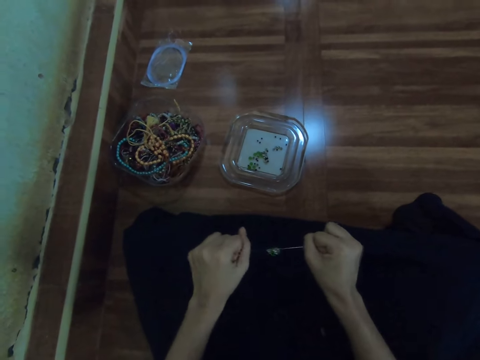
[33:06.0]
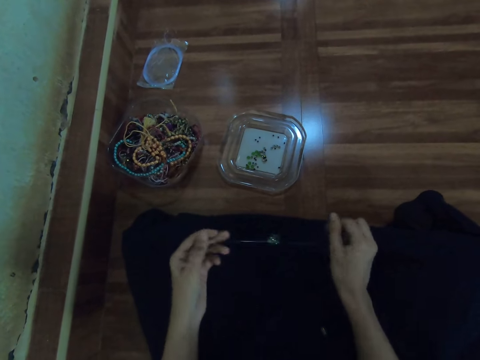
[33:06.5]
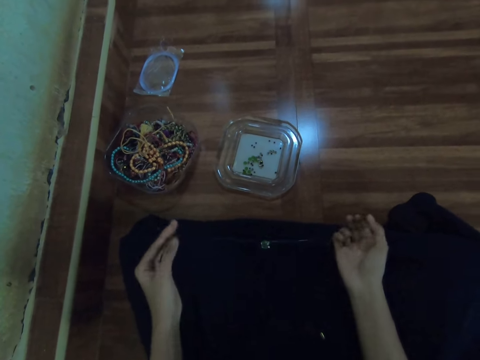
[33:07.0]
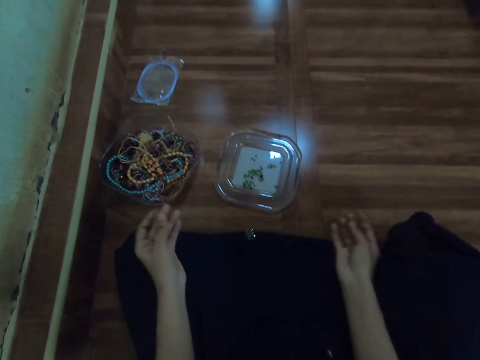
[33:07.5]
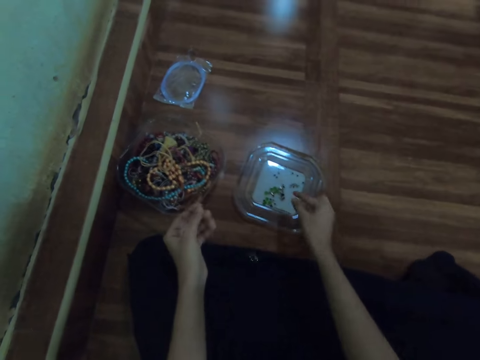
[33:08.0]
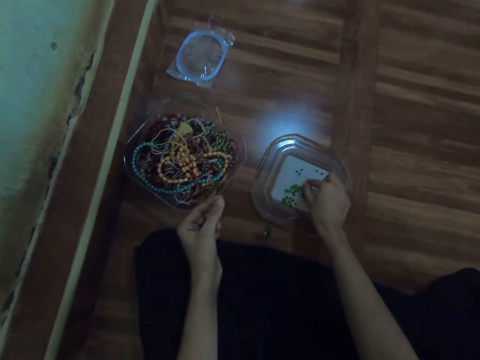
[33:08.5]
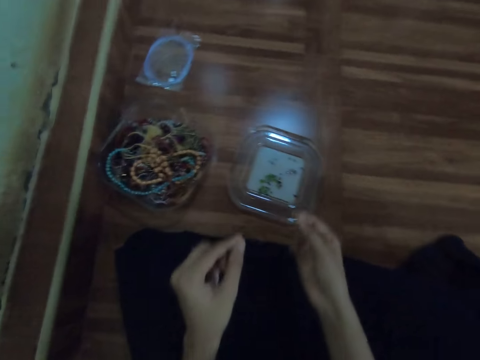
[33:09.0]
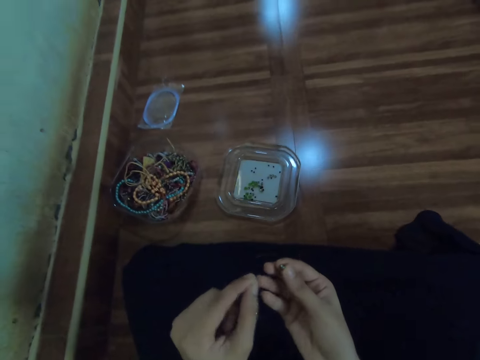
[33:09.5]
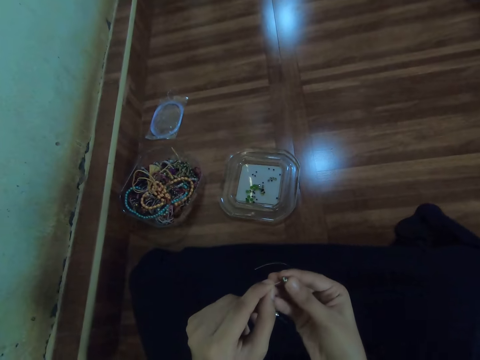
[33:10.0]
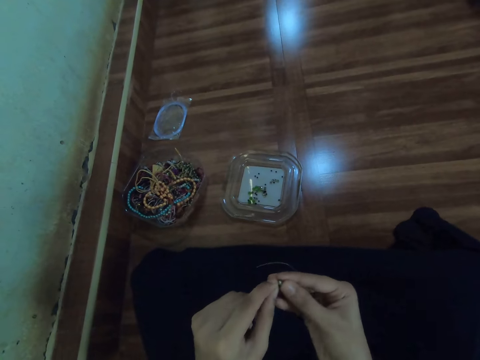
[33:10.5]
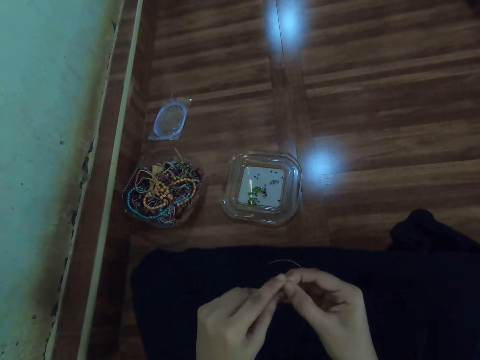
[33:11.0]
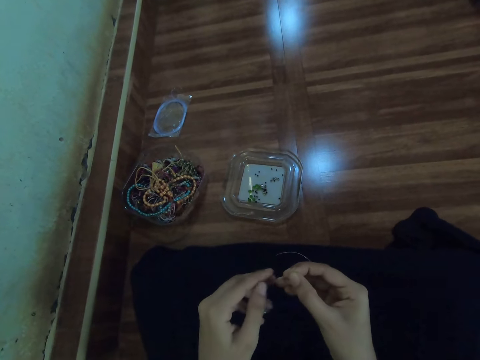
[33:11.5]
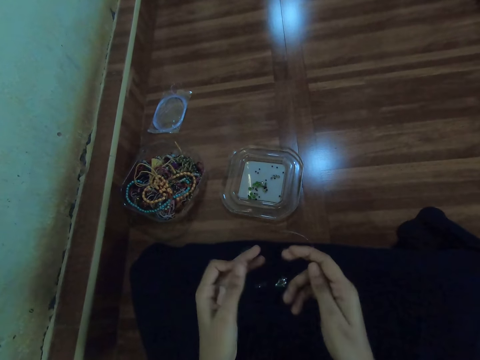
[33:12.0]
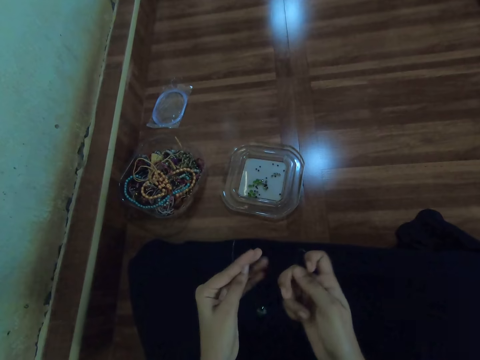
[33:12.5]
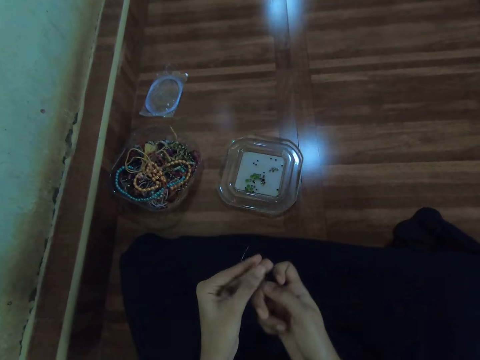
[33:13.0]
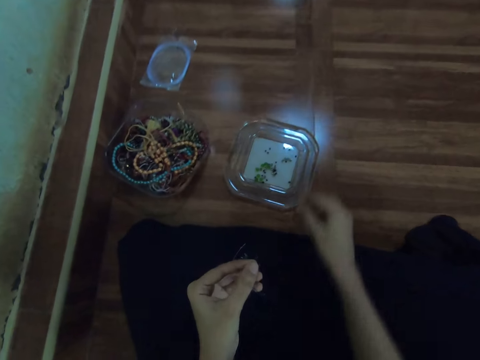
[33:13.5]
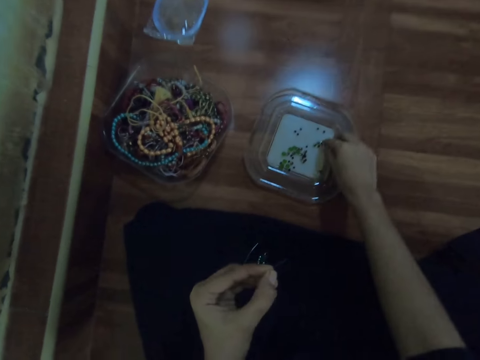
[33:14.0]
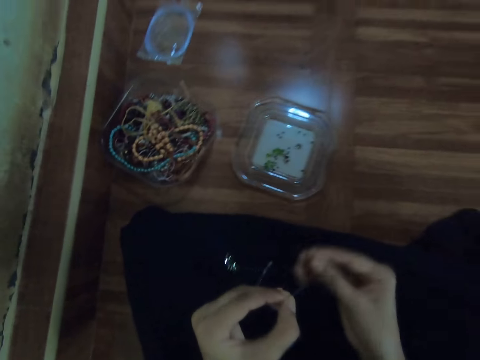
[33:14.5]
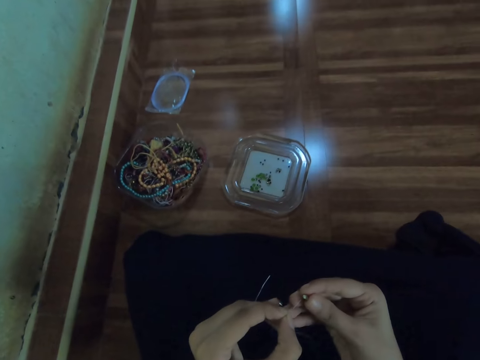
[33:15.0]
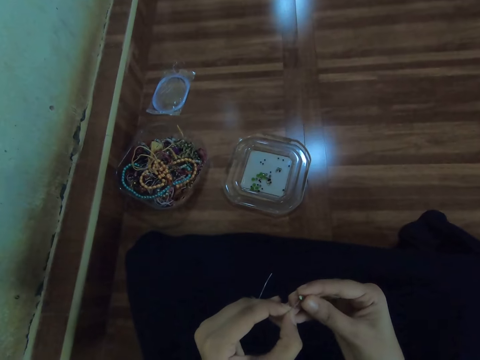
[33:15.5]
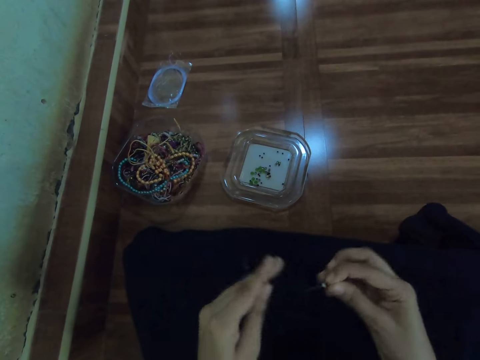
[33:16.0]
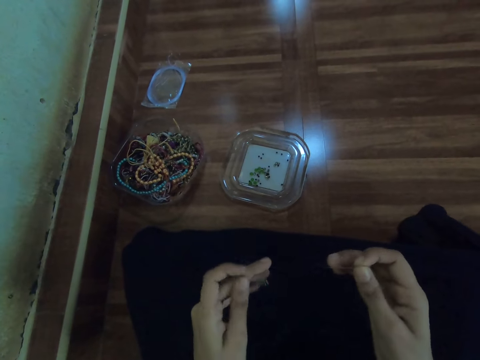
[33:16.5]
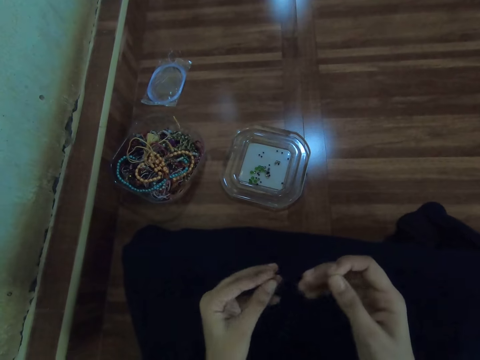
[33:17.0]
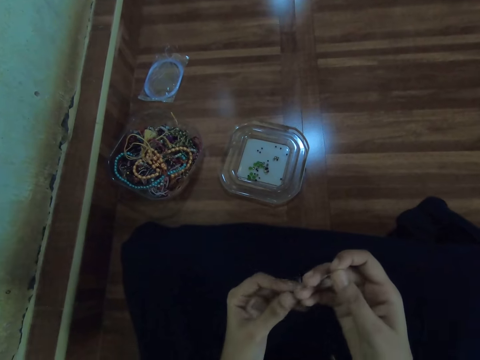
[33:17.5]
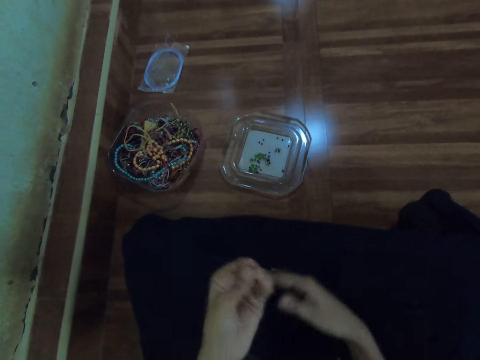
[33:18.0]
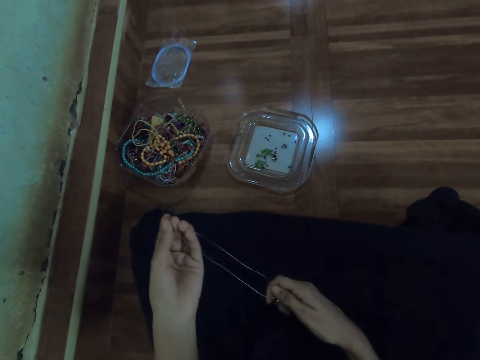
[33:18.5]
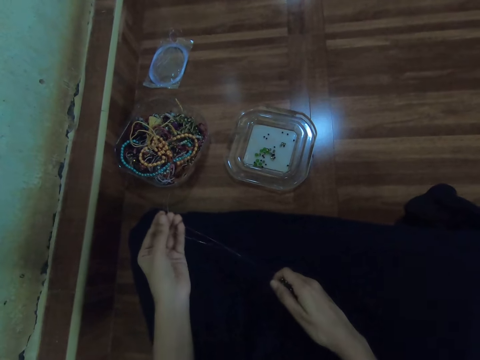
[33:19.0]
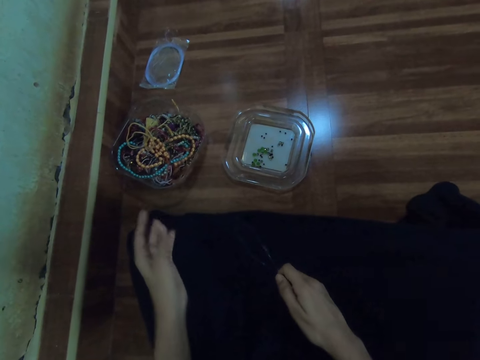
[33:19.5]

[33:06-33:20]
The camera wearer picks a bead from the bowl of beads on the floor with her right hand. She inserts the bead in the fishing line with her right hand. She picks a bead from the bowl of beads on the floor with her right hand. She inserts the bead in the fishing line with her right hand. She transfers the fishing line to her left hand from her right hand.

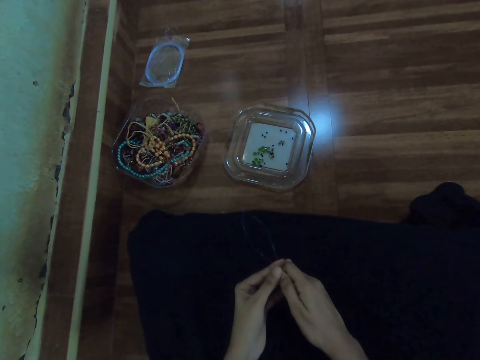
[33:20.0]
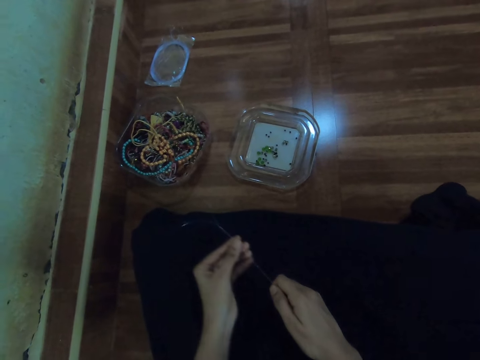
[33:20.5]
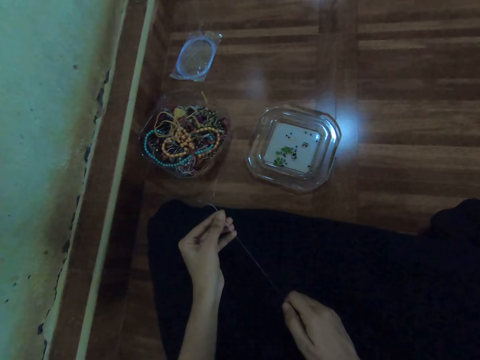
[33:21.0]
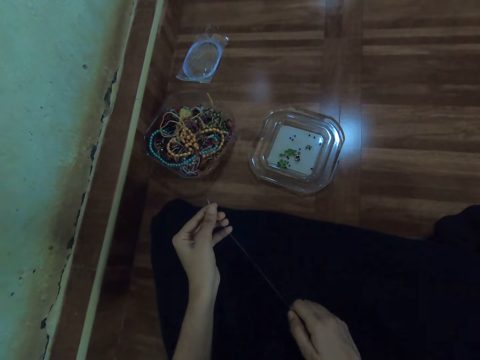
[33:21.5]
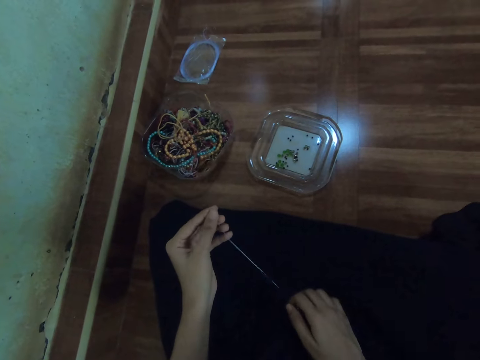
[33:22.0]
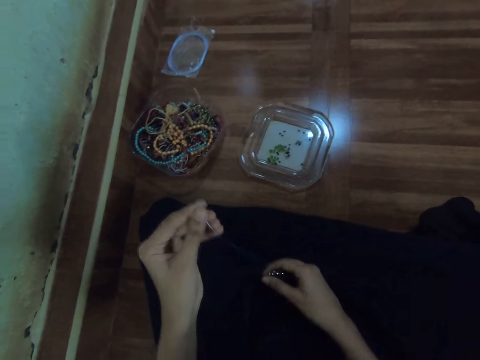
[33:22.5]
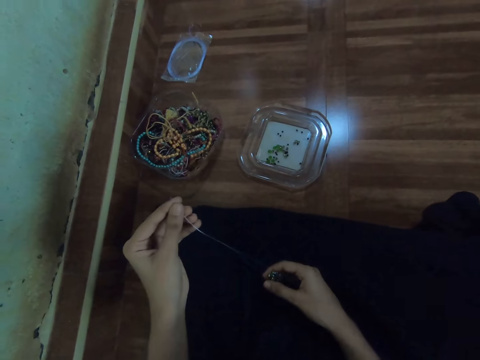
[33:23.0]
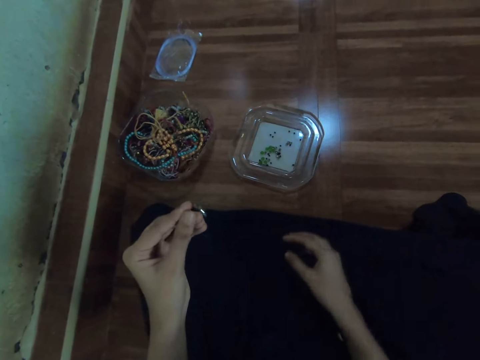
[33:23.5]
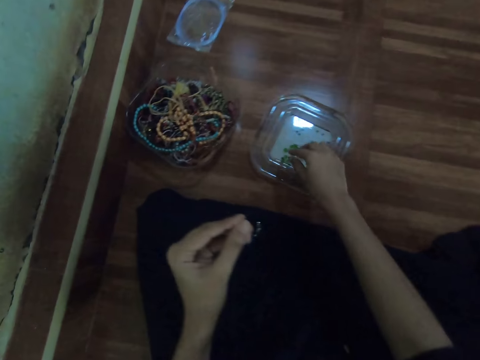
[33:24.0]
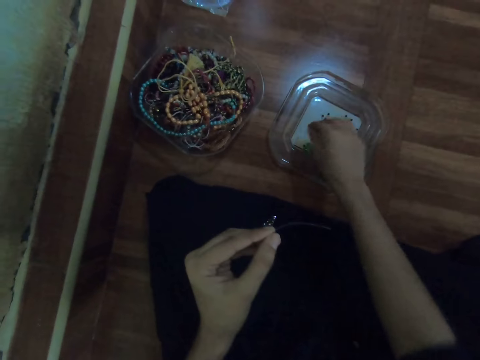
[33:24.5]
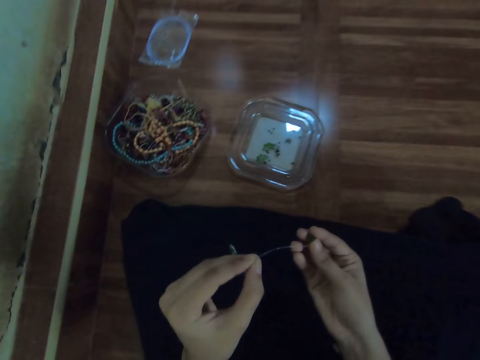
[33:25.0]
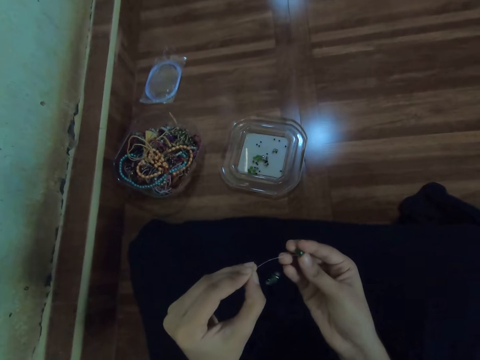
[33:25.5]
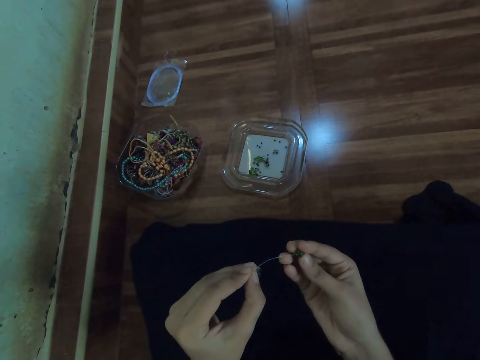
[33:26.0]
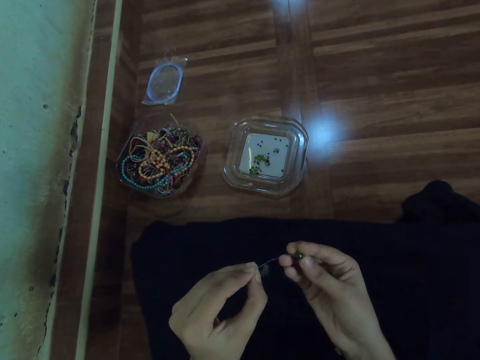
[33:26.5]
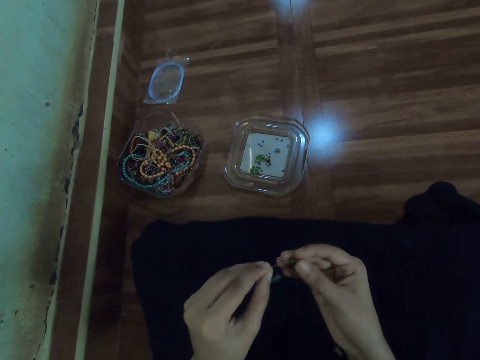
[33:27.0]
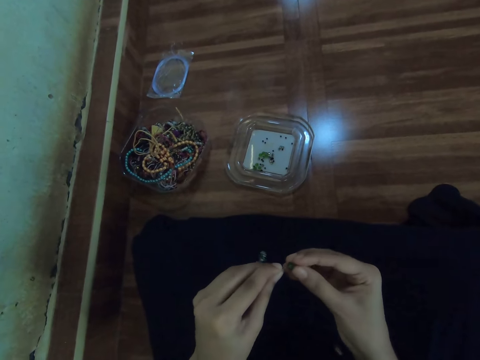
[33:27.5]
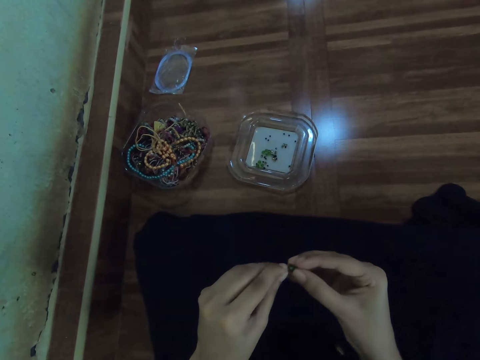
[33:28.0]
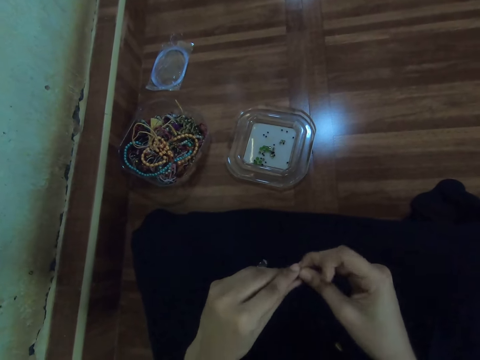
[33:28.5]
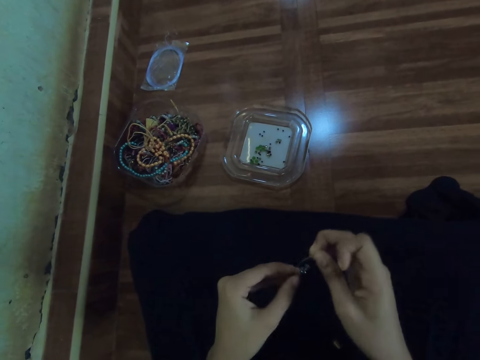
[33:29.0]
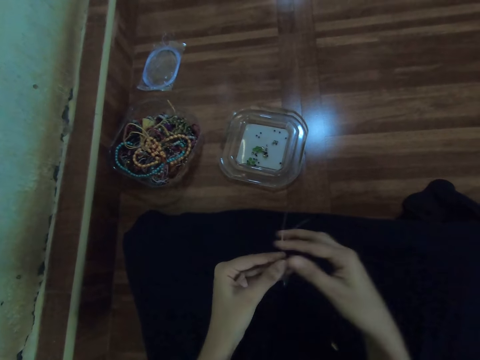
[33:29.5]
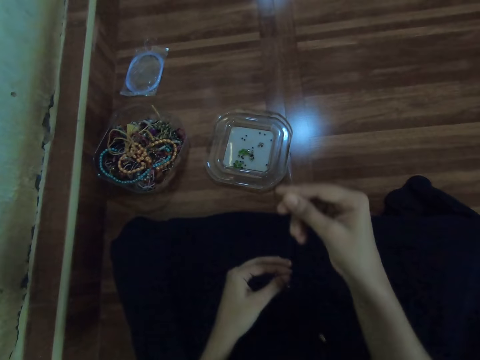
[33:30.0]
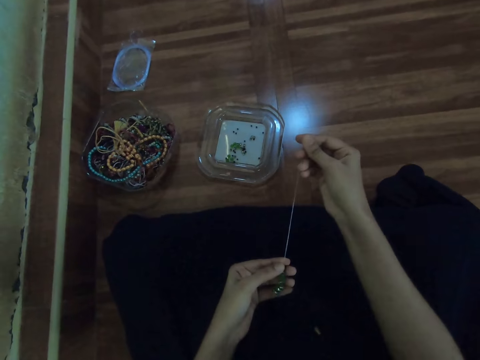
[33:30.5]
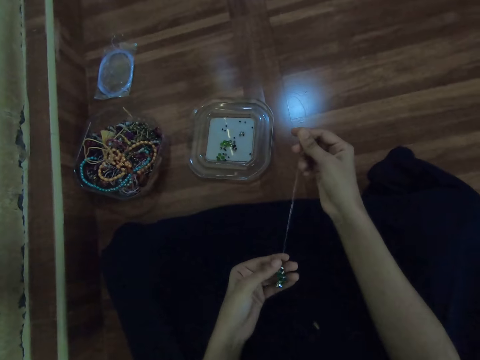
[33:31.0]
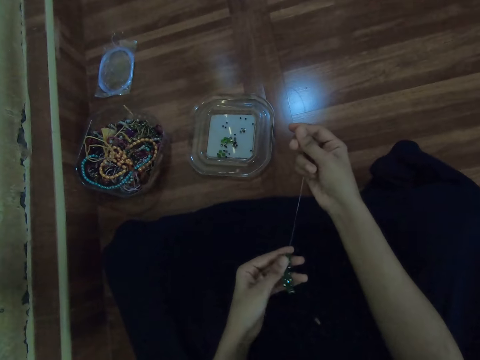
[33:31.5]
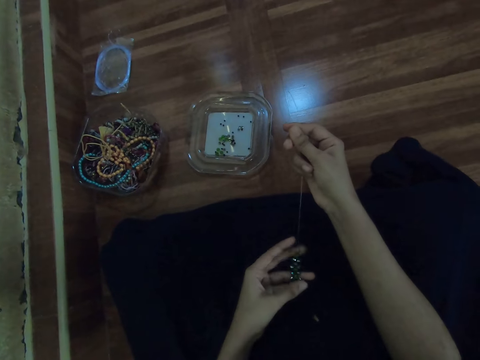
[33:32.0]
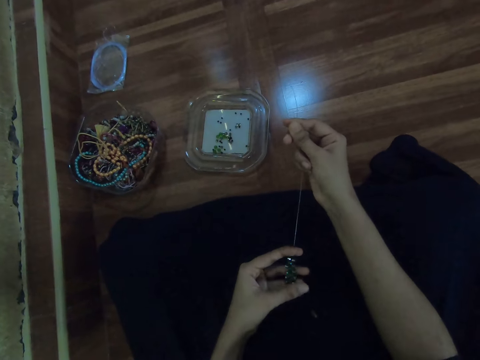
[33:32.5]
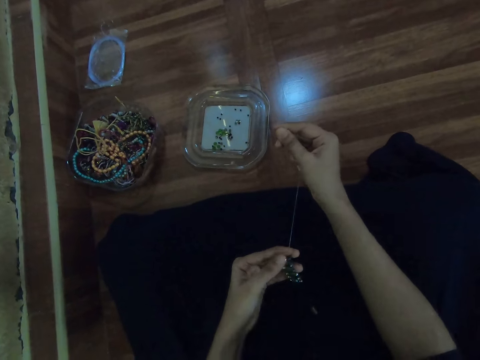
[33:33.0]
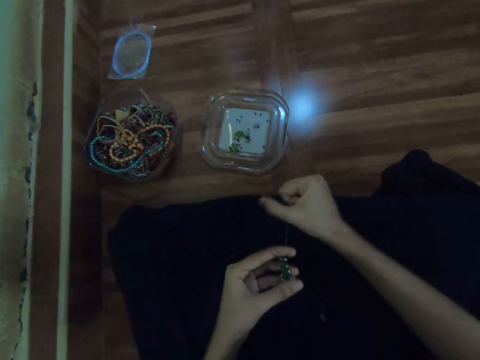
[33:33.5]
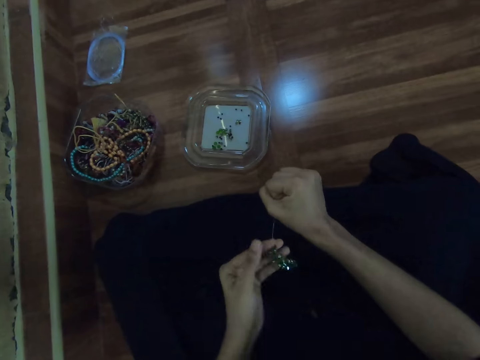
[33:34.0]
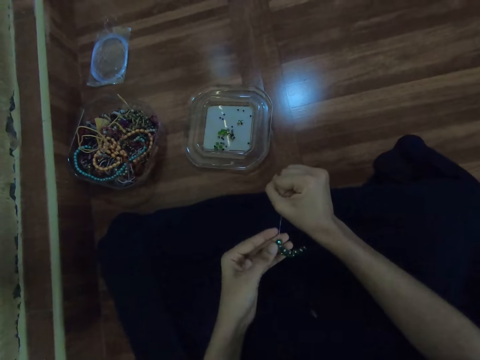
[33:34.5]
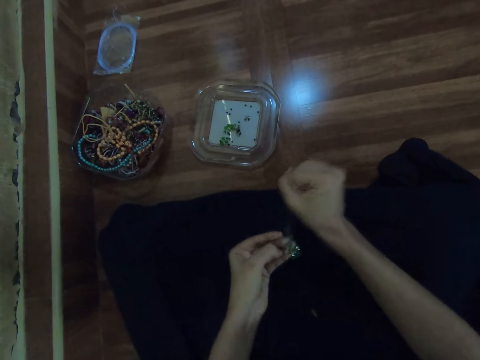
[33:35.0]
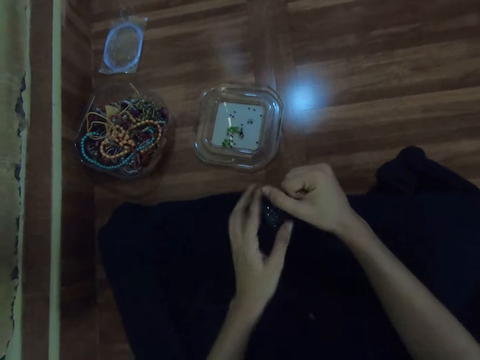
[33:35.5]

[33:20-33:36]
The camera wearer pulls the thread. She picks a bead from the bowl of beads on the floor with her right hand. She inserts the bead in the fishing line with her right hand. She checks the beads. She tightens the fishing line with her right hand.
